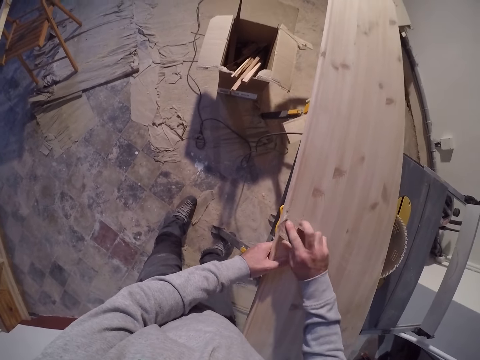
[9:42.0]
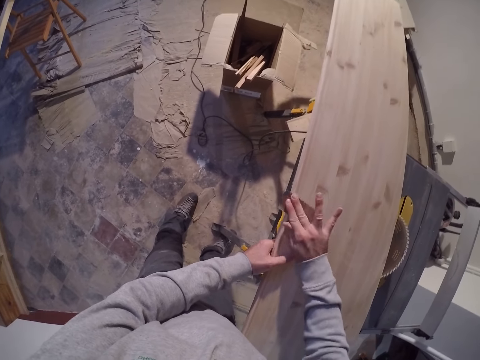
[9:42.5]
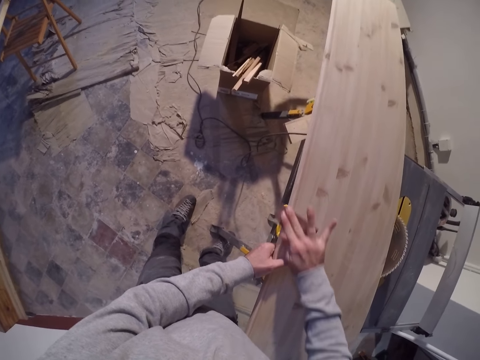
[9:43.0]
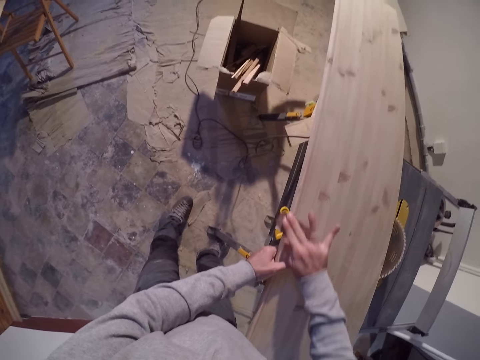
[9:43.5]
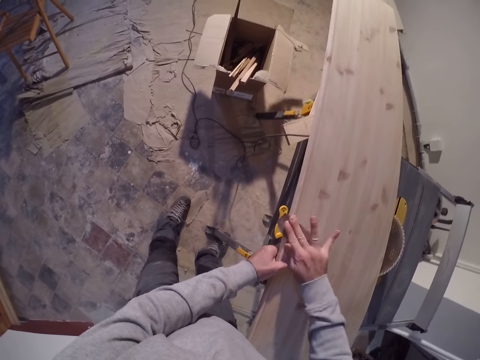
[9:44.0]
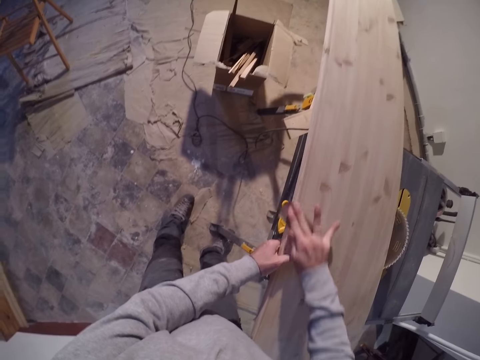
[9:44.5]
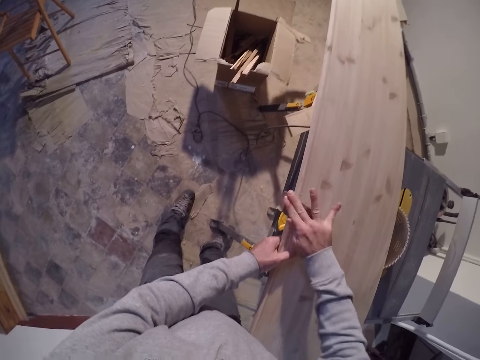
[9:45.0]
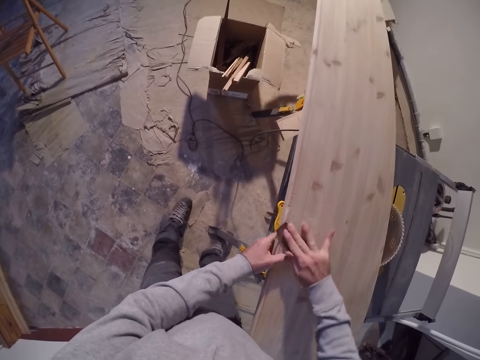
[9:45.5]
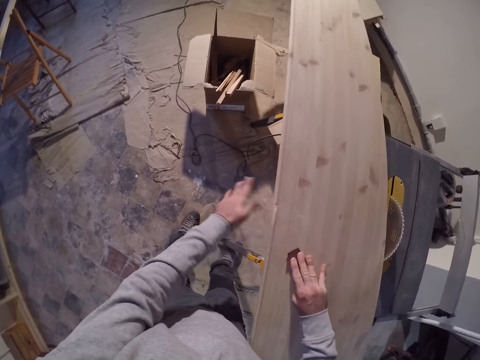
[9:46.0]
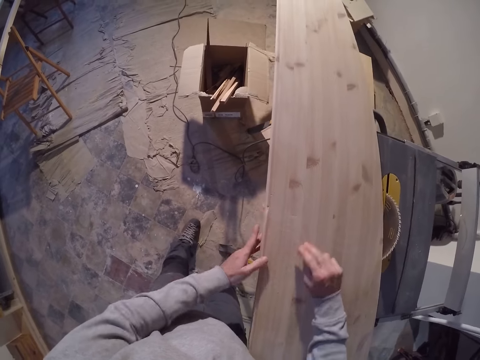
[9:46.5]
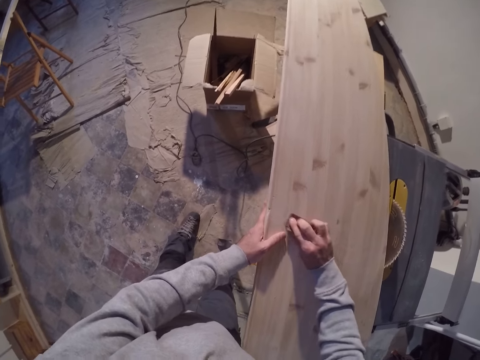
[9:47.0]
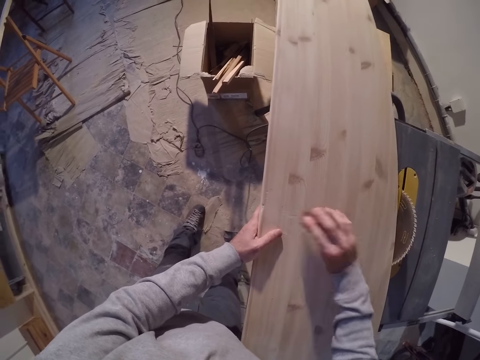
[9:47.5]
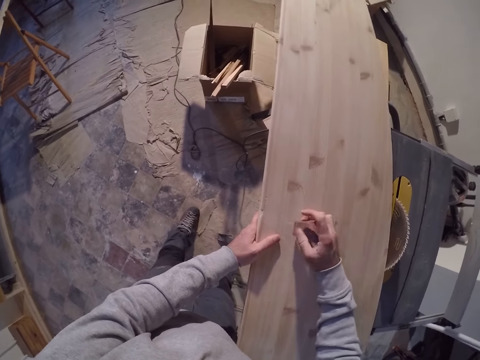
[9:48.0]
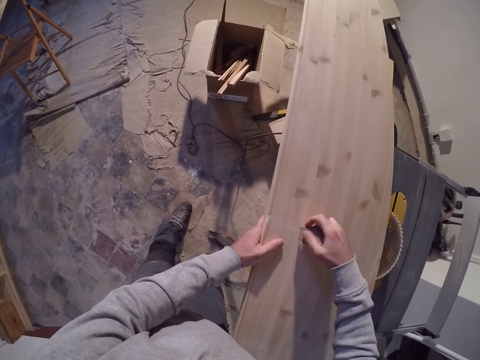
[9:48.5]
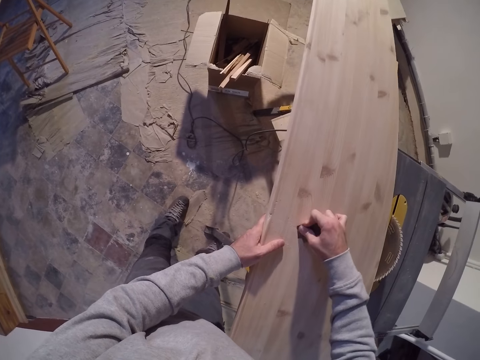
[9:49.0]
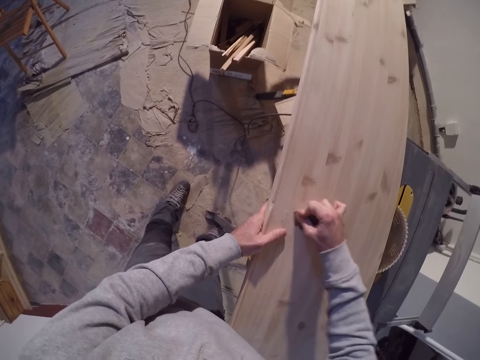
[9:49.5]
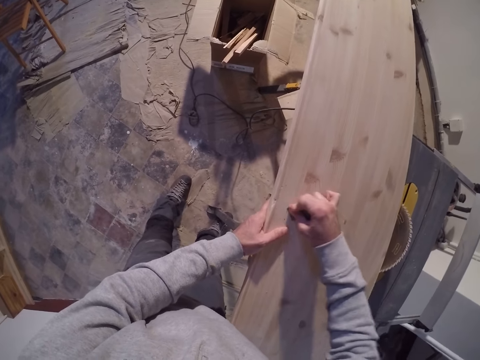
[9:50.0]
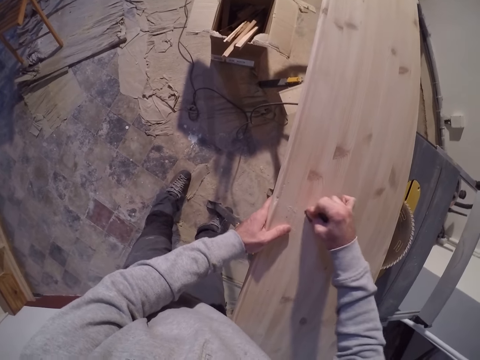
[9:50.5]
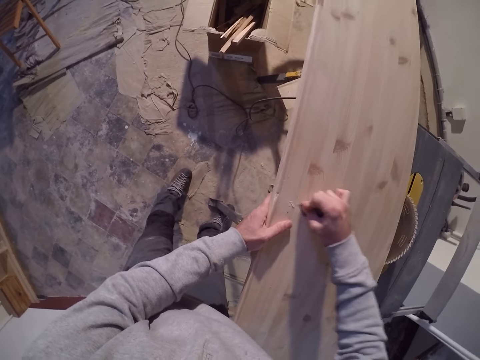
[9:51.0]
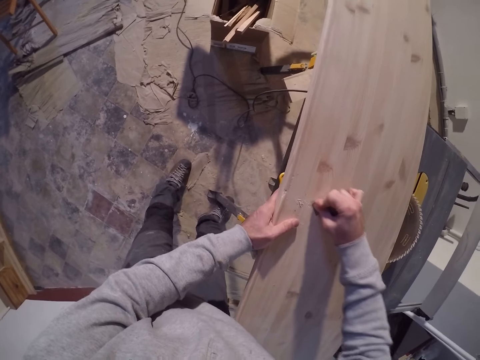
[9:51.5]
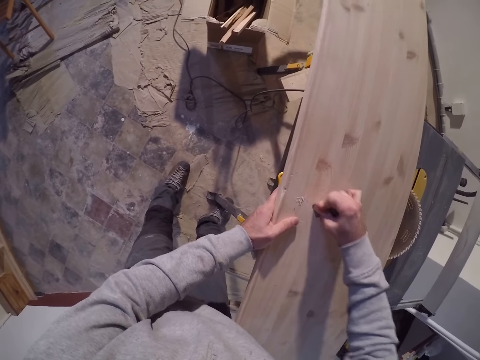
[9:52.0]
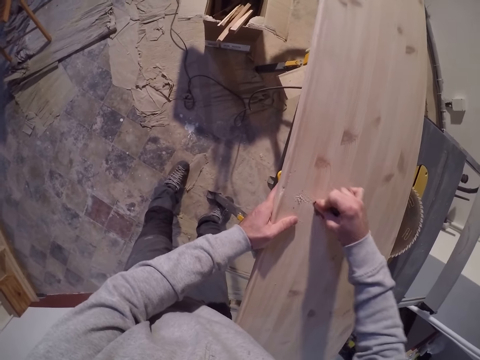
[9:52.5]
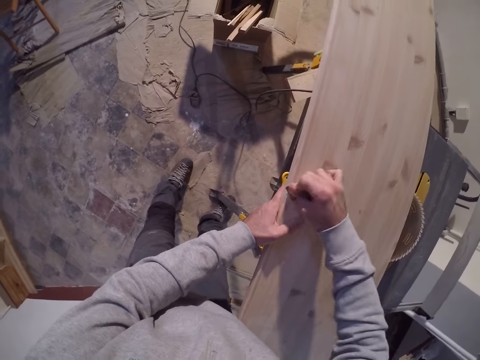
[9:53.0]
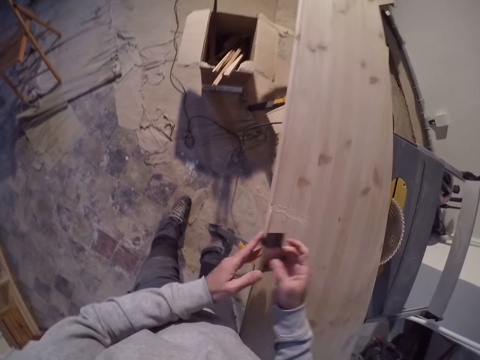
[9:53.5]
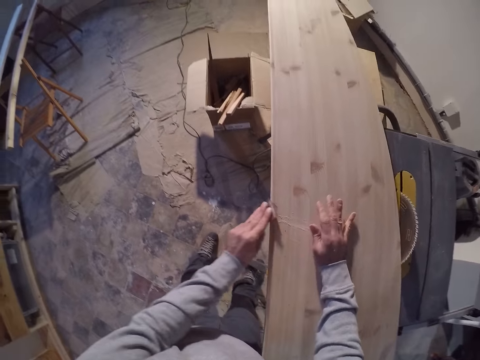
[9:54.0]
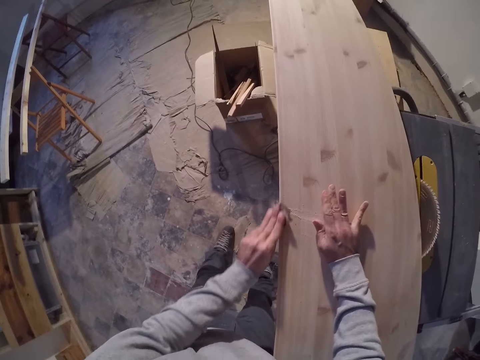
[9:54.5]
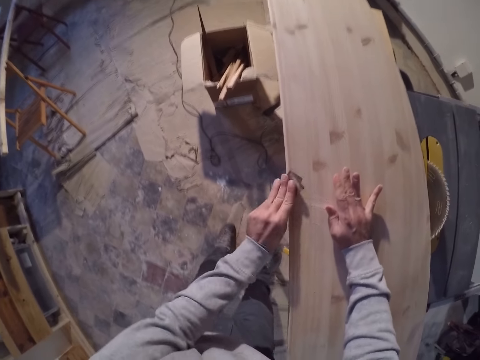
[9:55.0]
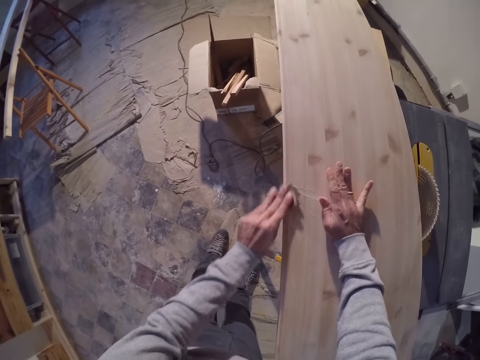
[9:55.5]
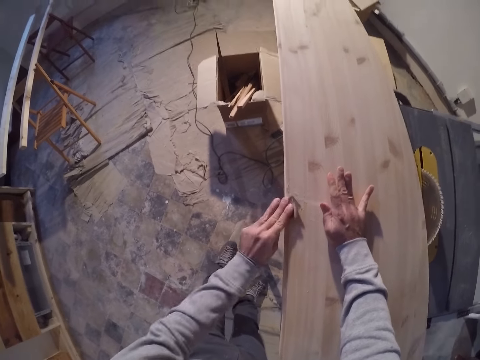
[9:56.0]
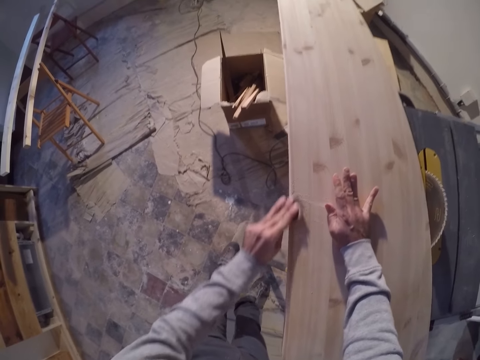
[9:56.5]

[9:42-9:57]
The camera wearer passes the sandpaper from his right hand to his left hand. He smoothens the plywood on the table saw with the sandpaper in his left hand.

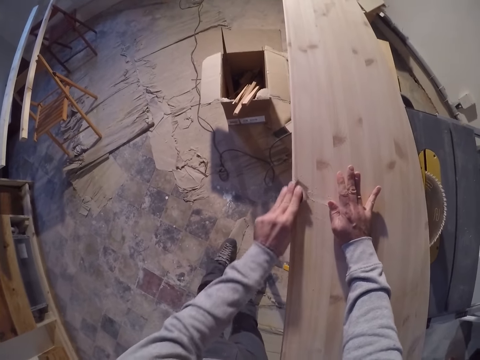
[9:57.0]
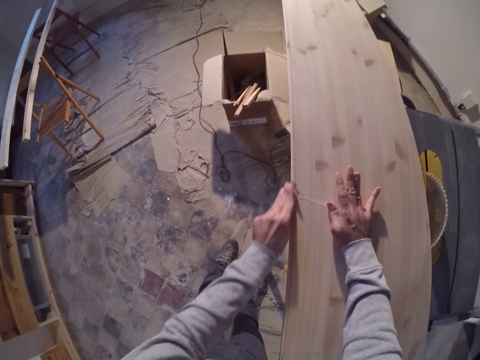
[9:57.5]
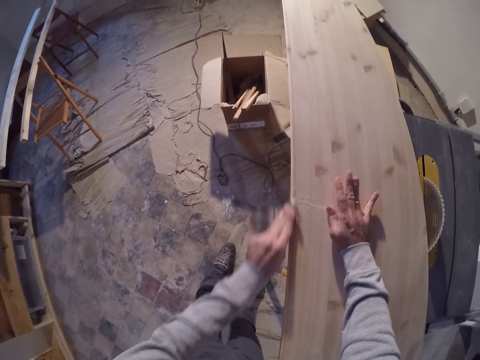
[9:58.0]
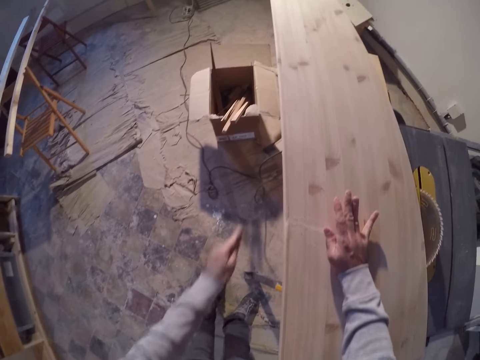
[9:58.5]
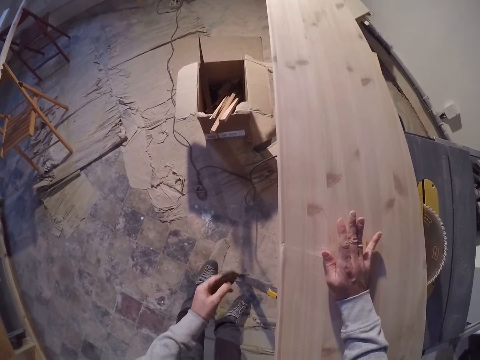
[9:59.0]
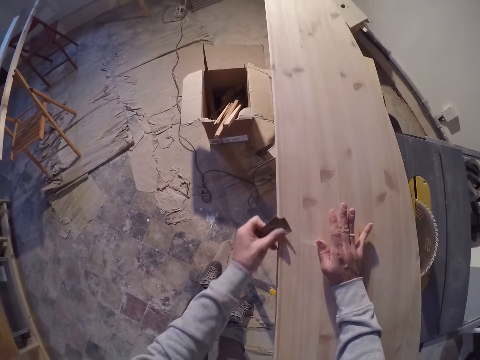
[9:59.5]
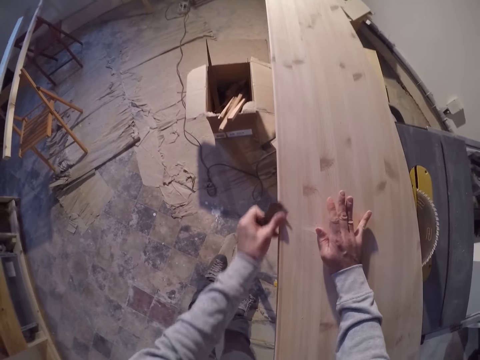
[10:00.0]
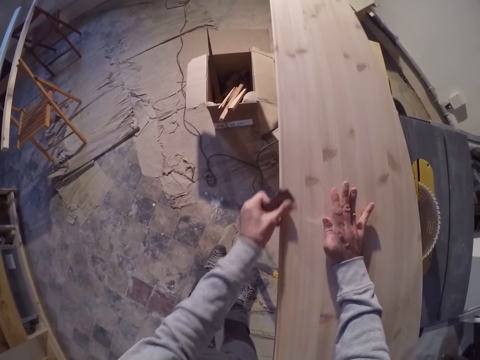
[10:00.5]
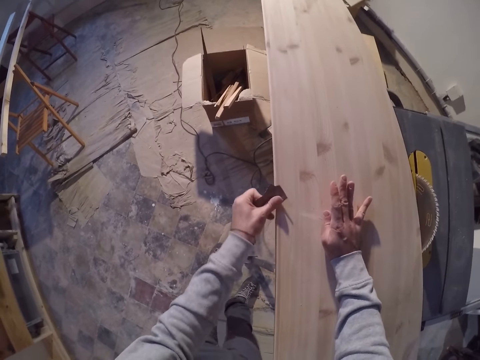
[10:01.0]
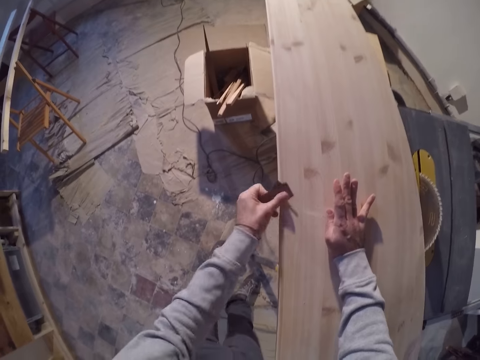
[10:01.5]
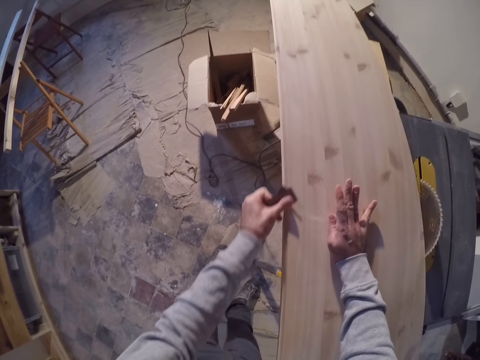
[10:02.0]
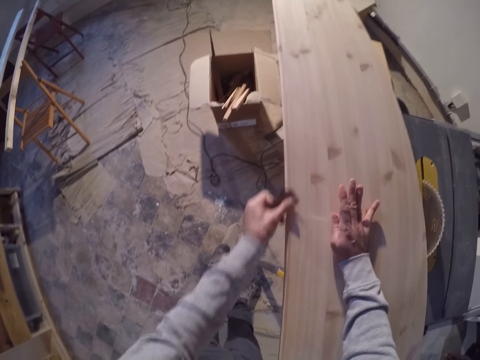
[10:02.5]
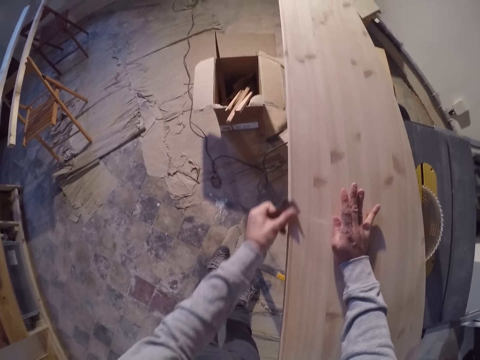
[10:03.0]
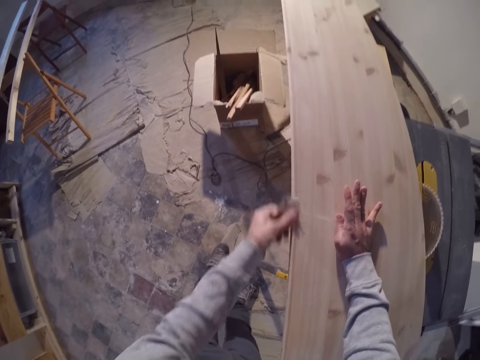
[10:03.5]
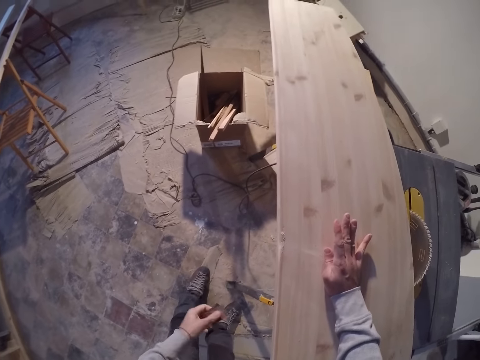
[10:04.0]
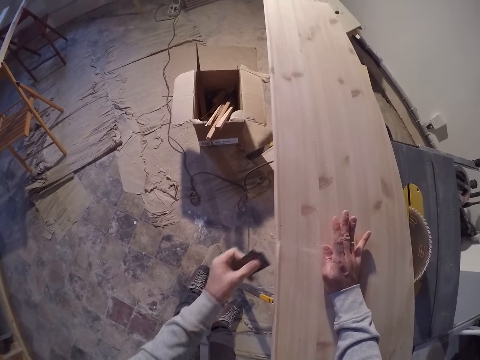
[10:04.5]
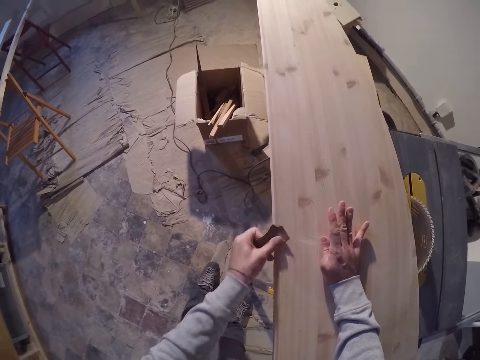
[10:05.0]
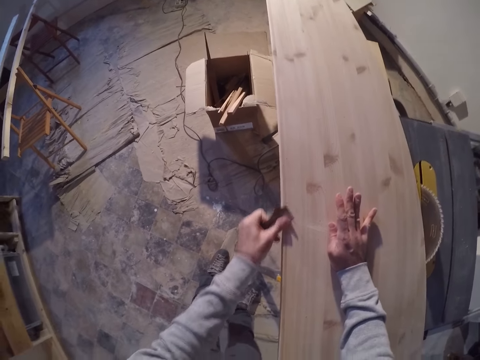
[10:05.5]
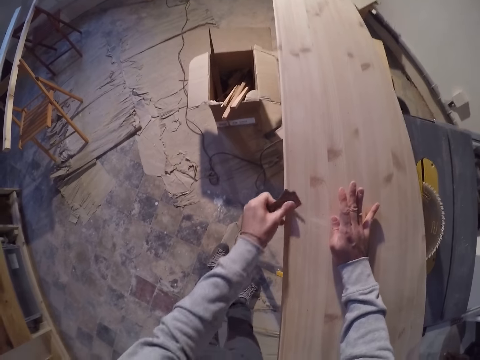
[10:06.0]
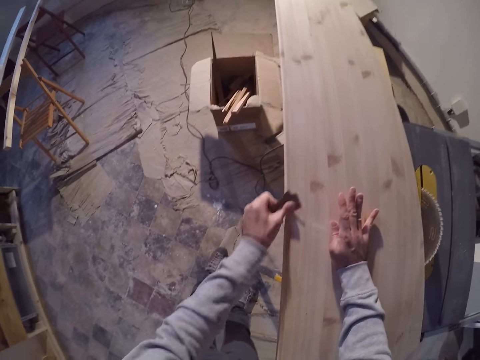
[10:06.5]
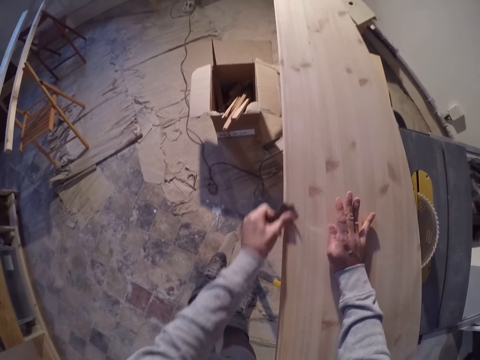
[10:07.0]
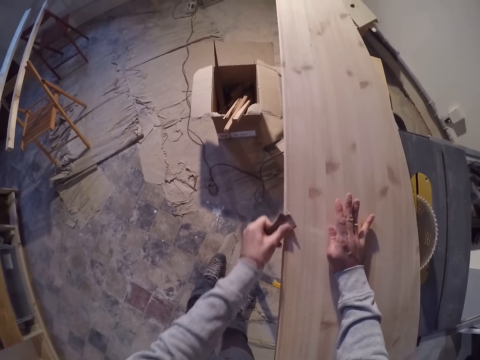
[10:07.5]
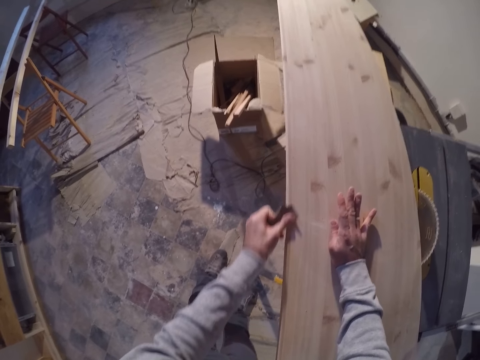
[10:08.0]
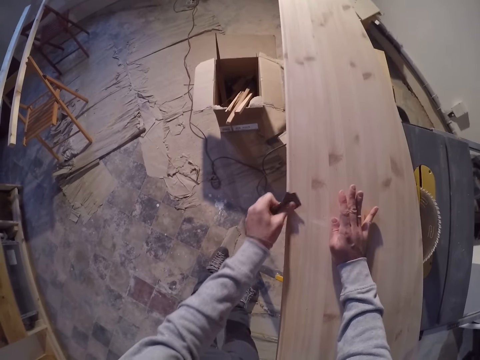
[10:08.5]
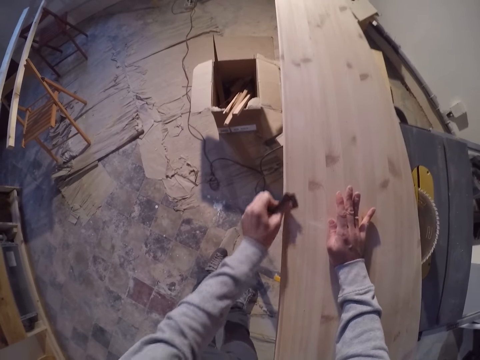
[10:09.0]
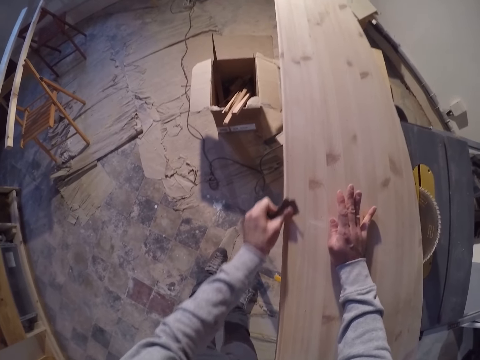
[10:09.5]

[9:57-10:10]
The camera wearer blows dust off the plywood on the table saw with his mouth. He smoothens the plywood on the table saw with the sandpaper in his left hand. He blows dust off the plywood on the table saw with his mouth. He smoothens the plywood on the table saw with the sandpaper in his left hand.
